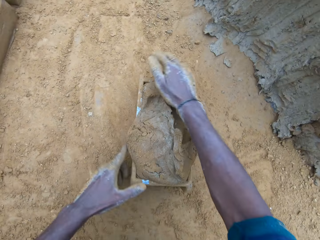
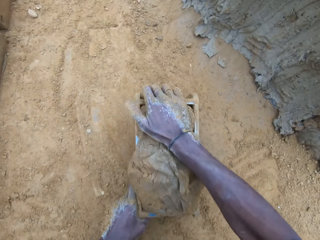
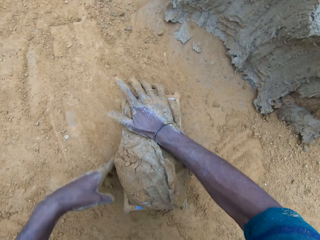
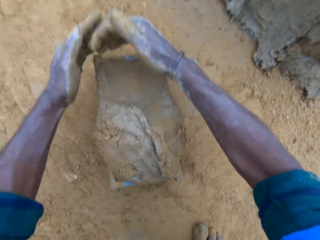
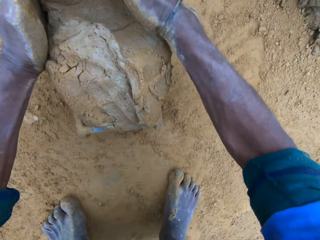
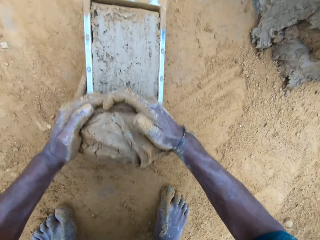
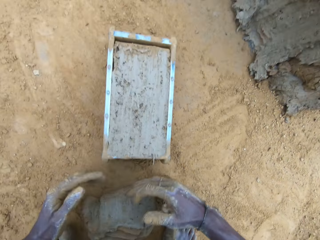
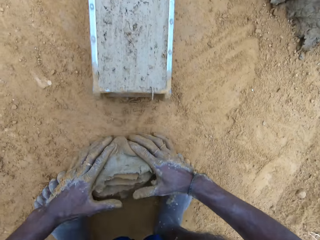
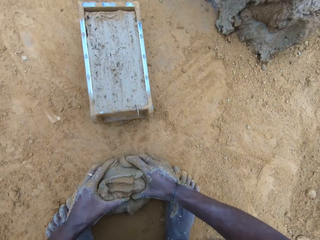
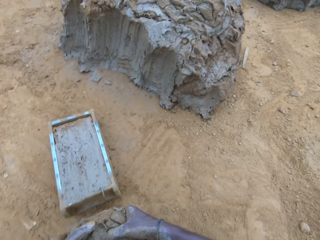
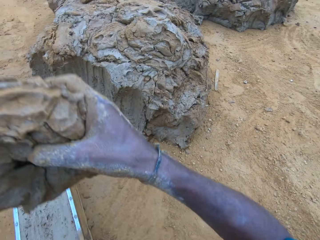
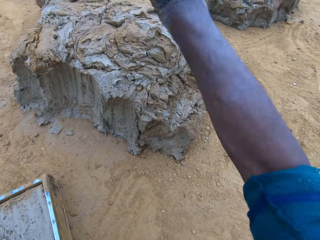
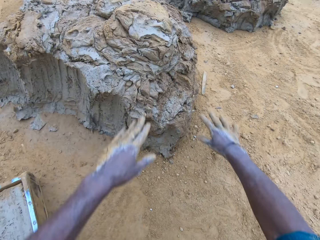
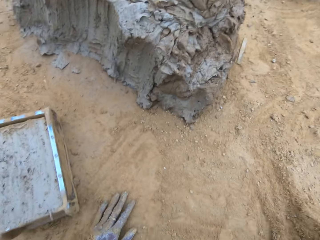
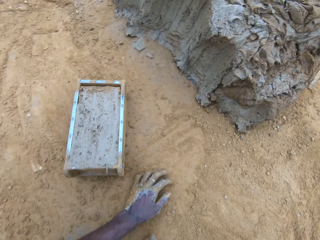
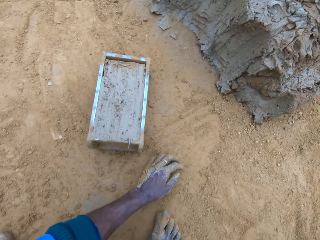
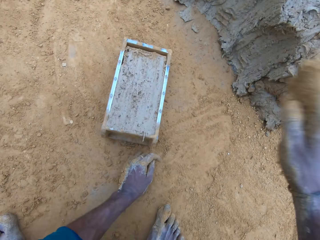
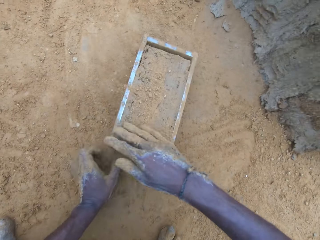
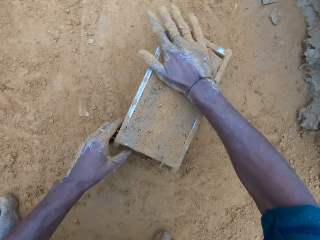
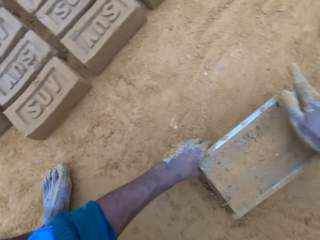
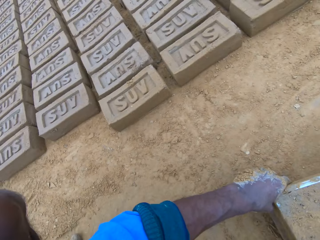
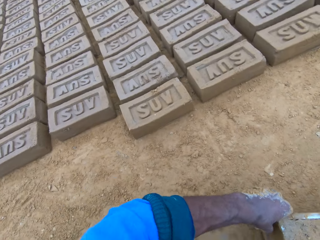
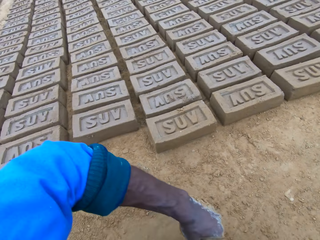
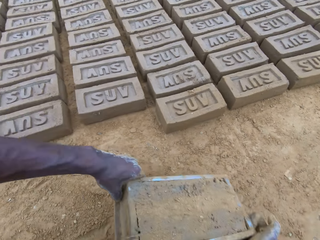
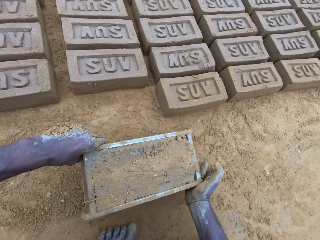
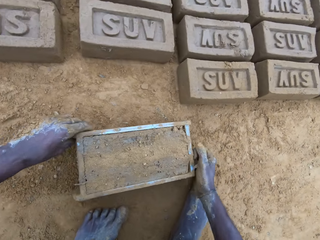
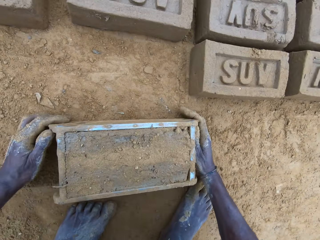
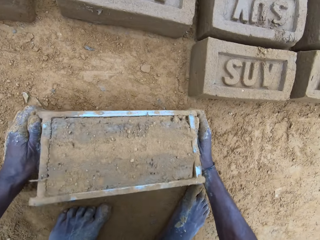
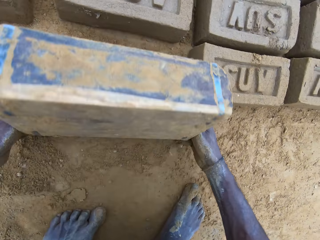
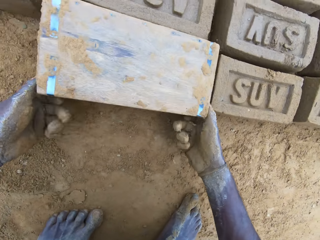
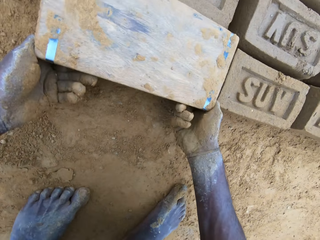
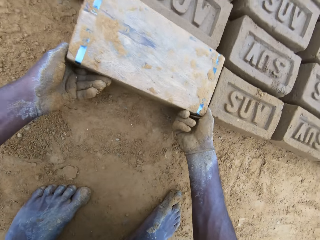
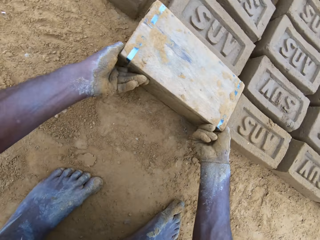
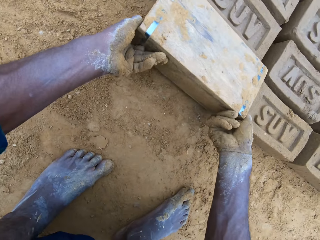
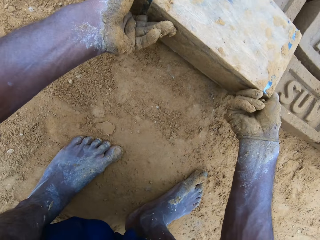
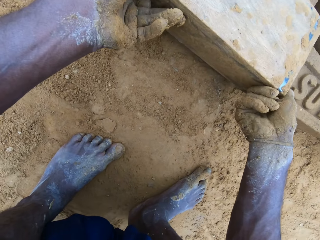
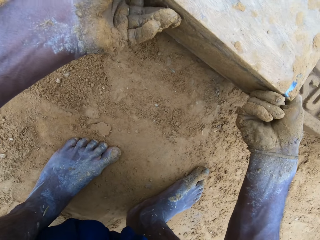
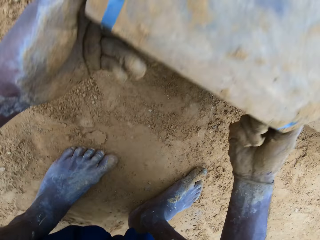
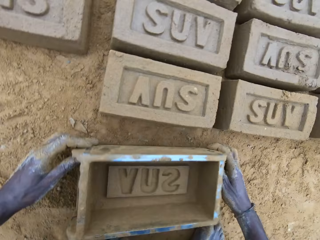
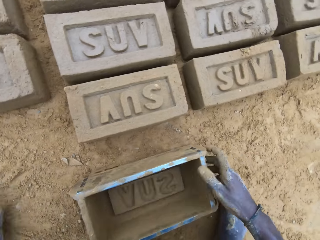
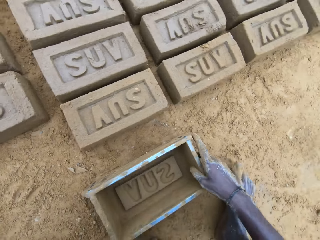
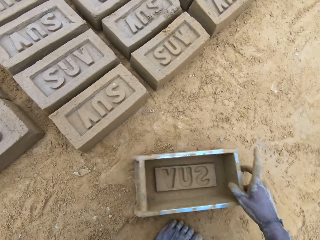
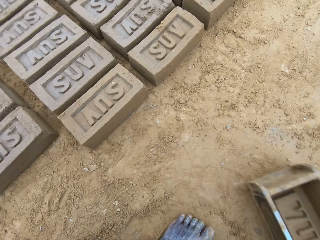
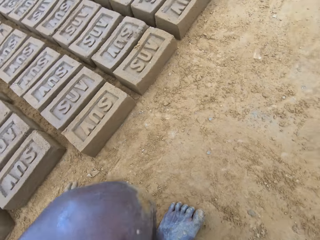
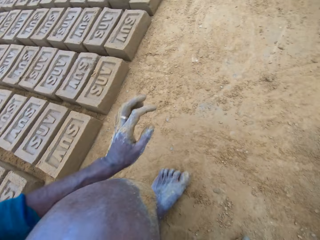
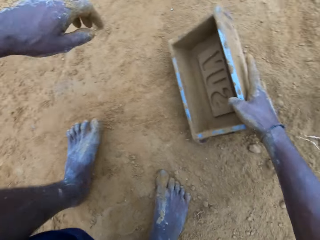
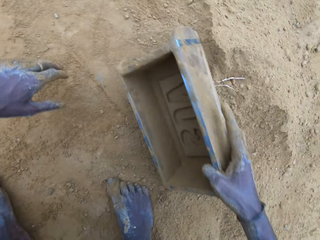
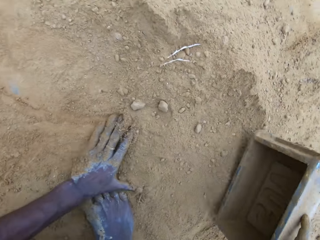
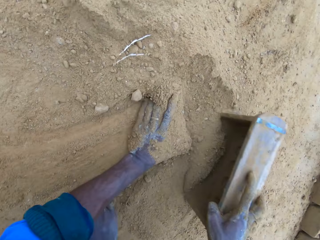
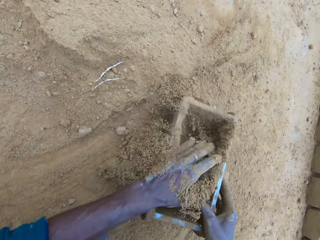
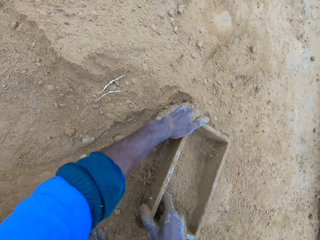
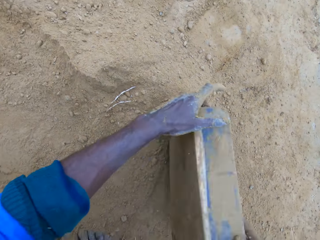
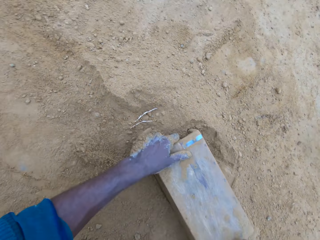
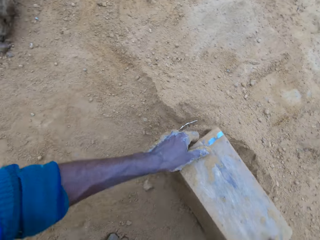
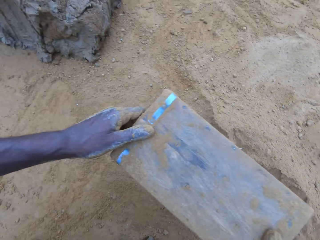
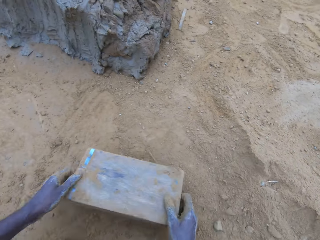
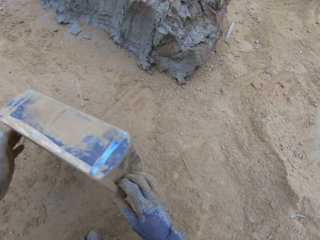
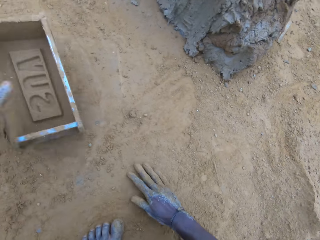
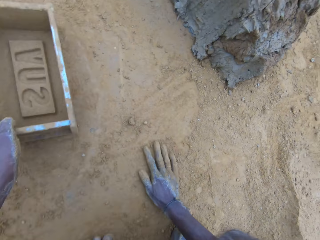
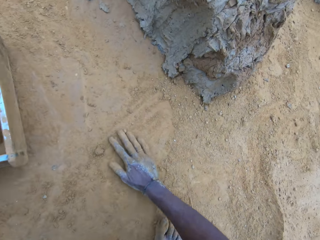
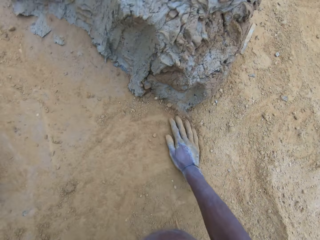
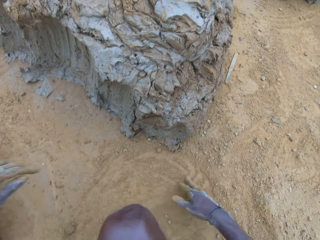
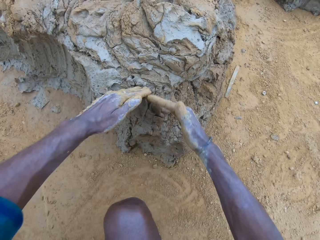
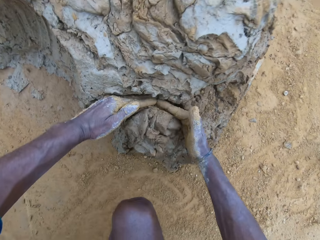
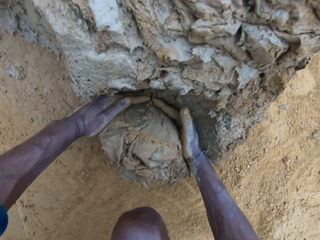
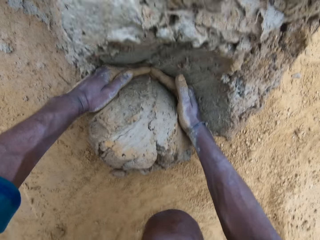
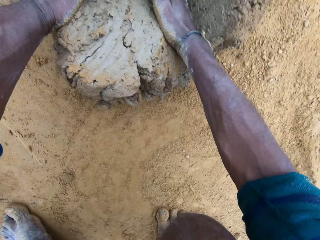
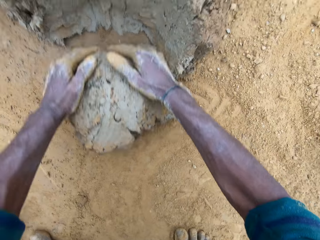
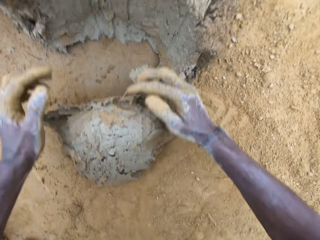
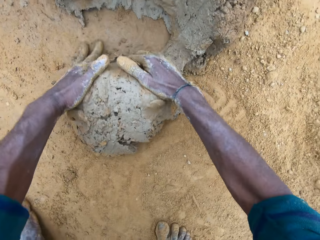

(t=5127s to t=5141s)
The camera wearer adjusts the brick mold. He removes the excess wet clay in the brick mold. He picks up the excess wet clay on the ground. He throws the excess wet clay on the heap of wet clay. He pours sand on the wet clay in the brick mold. He moves the brick mold. He picks up the box and puts the box down. He turns over the wet clay in the brick mold on the ground. He pours the shaped brick on the ground. He removes the brick mold. He drags the brick mold on the ground. He pours sand into the brick mold. He scoops some soil into the box. He pours the sand in the brick mold on the ground. He hits the brick mold on the ground. He puts the brick mold aside. He rubs his hands on the ground. He cuts wet clay from the heap of wet clay with his hand. He scoops some mud. He rolls the wet clay on the ground.

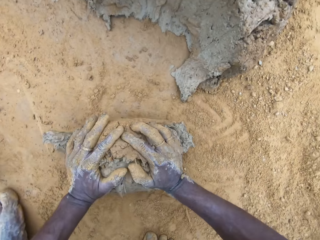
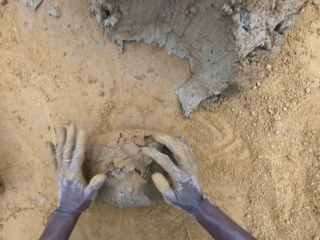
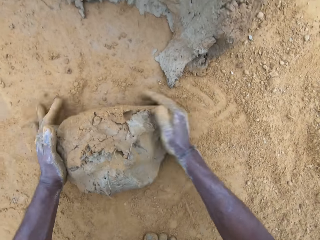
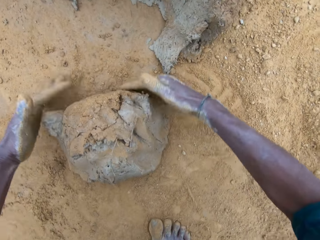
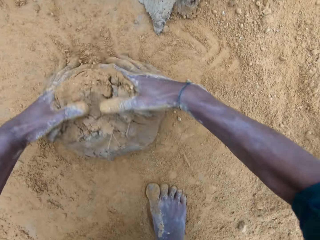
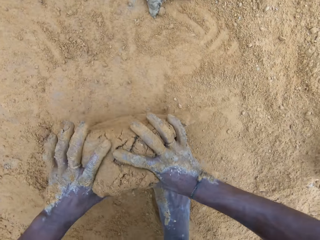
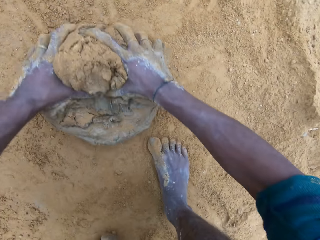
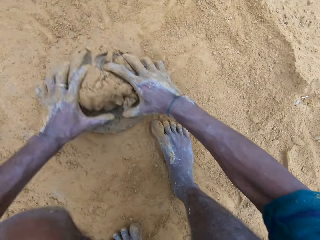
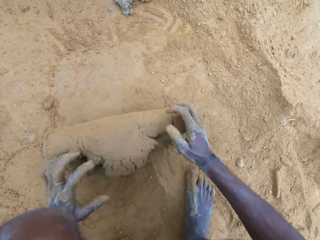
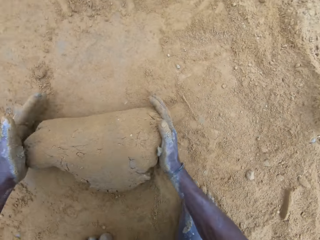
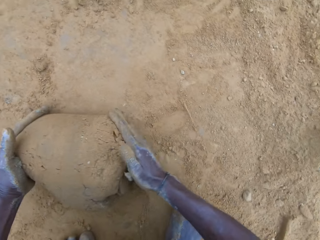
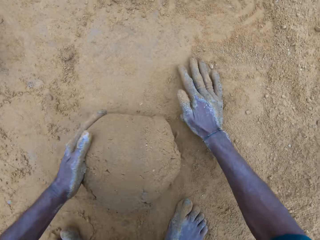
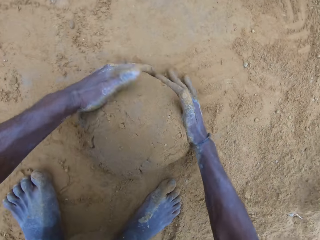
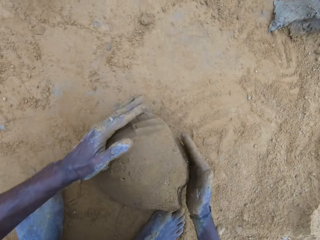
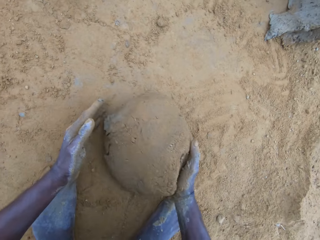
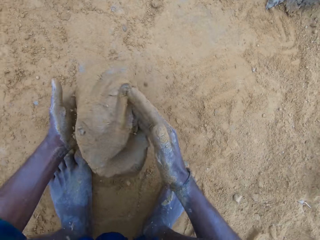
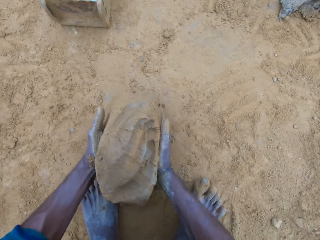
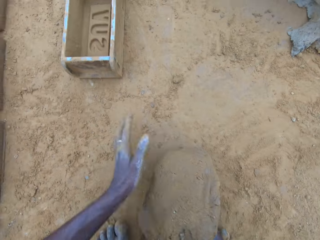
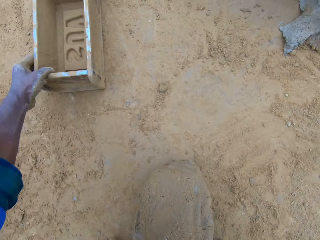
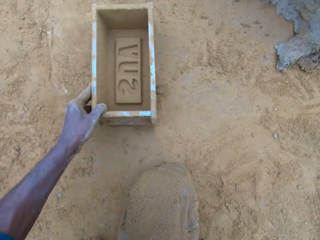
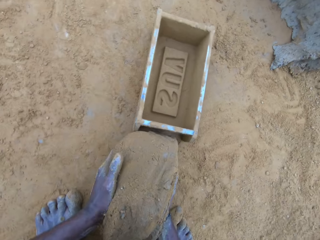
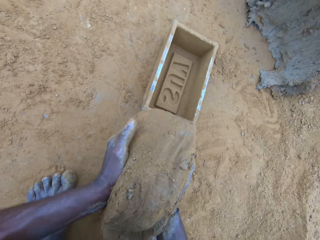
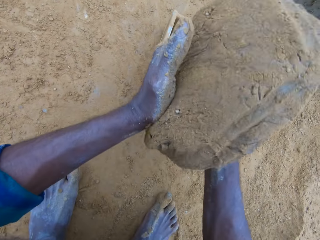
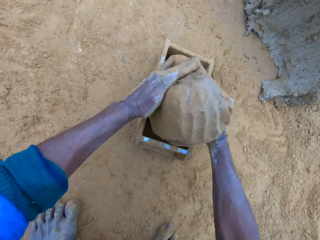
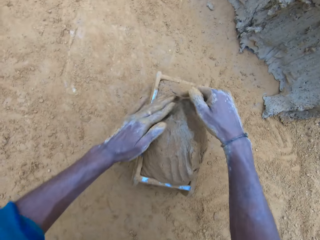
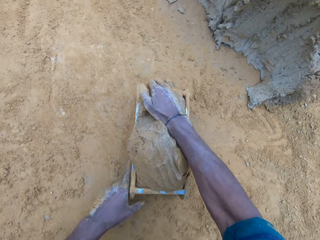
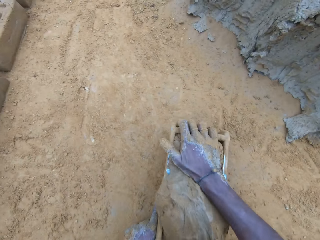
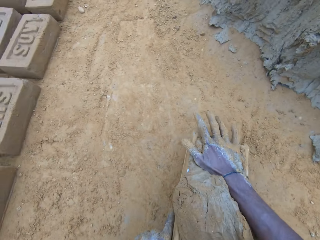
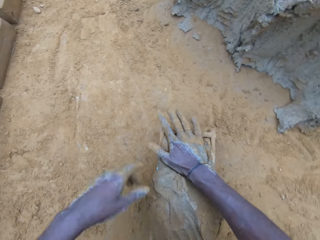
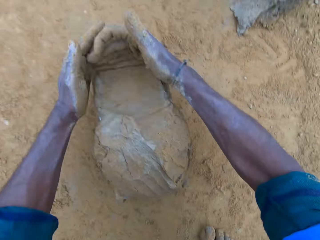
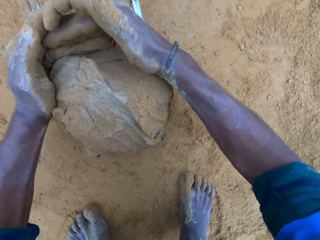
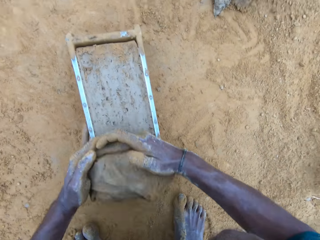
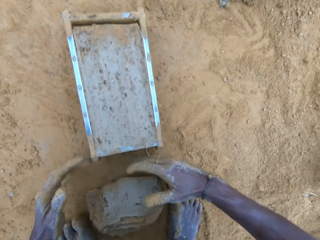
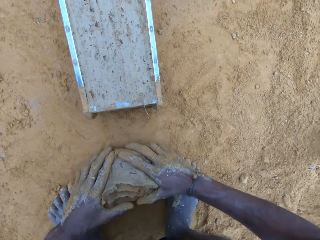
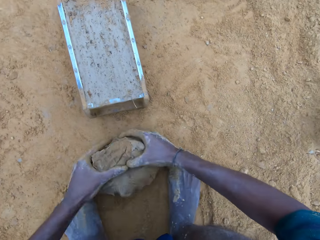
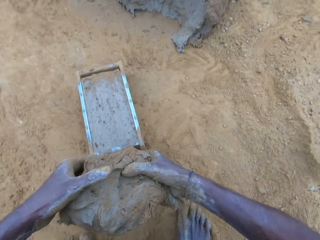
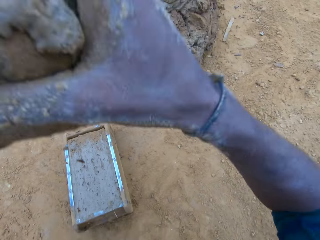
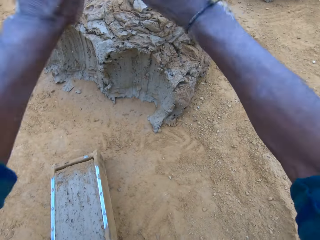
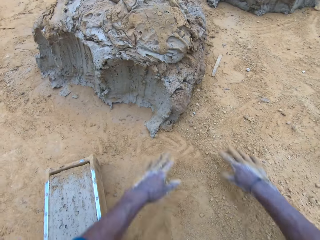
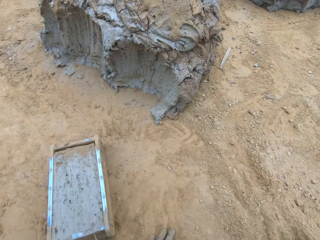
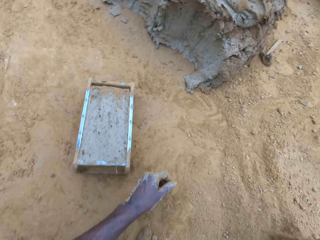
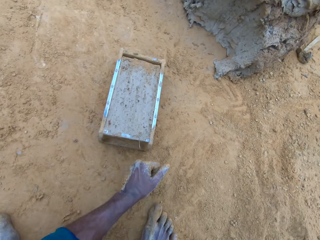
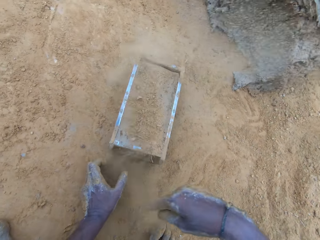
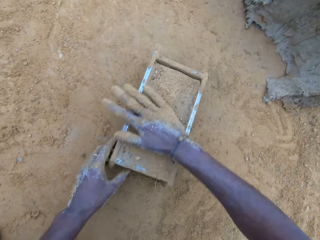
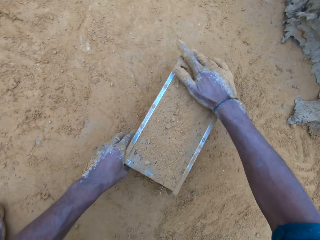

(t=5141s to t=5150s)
The camera wearer picks up the wet clay on the ground. They move the brick mold closer. They put the wet clay in the brick mold. They adjust the brick mold. They remove the excess wet clay in the brick mold. They pick up the excess wet clay on the ground. They throw the excess wet clay on the heap of wet clay. They pour sand on the wet clay in the brick mold.
